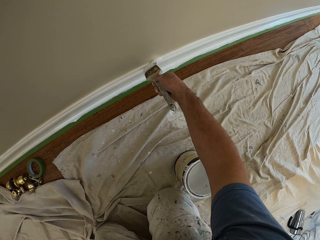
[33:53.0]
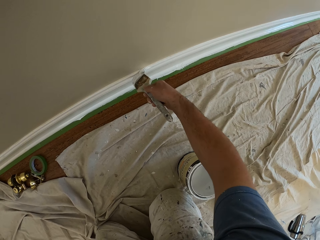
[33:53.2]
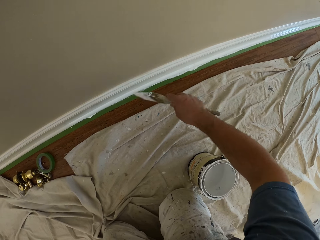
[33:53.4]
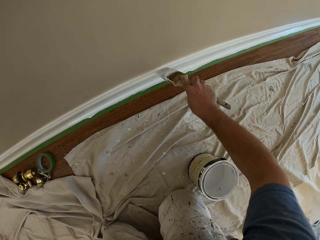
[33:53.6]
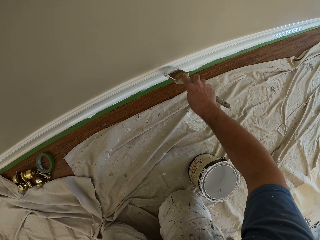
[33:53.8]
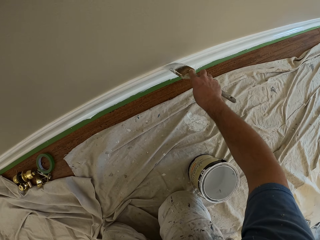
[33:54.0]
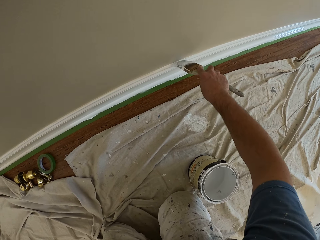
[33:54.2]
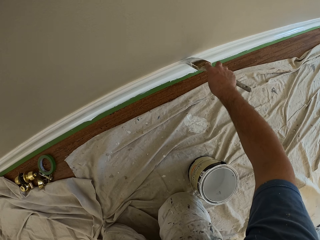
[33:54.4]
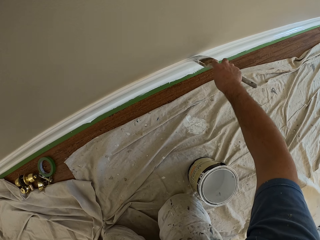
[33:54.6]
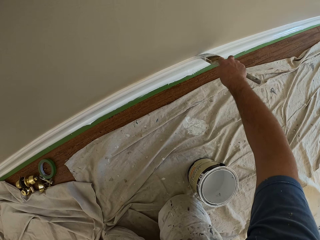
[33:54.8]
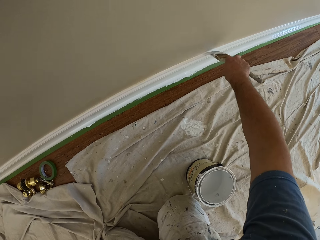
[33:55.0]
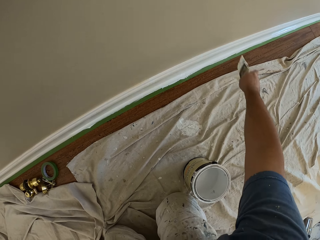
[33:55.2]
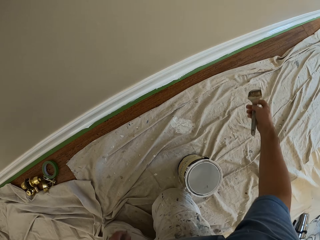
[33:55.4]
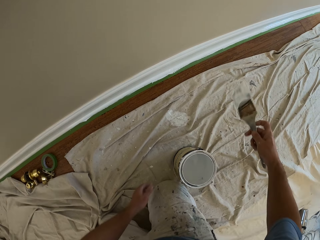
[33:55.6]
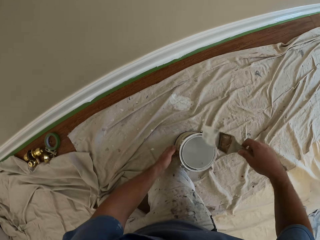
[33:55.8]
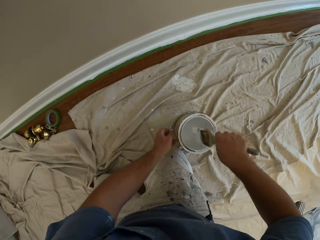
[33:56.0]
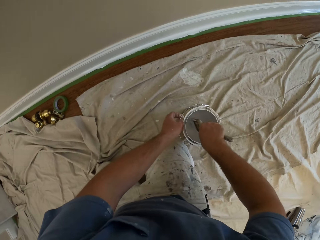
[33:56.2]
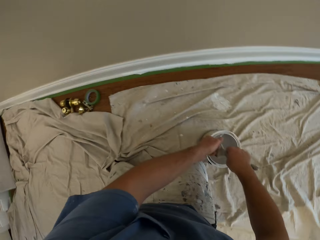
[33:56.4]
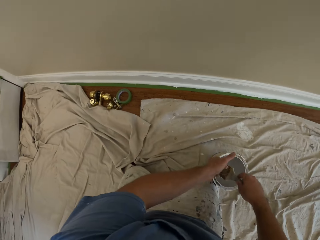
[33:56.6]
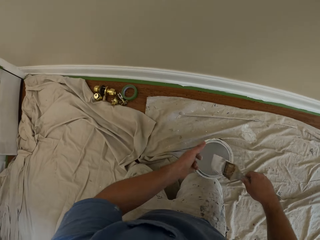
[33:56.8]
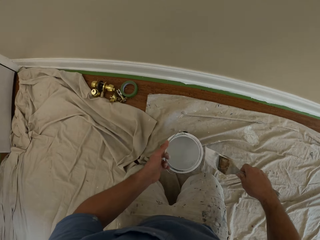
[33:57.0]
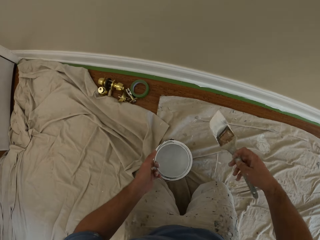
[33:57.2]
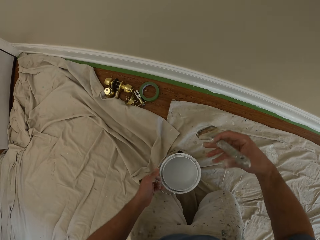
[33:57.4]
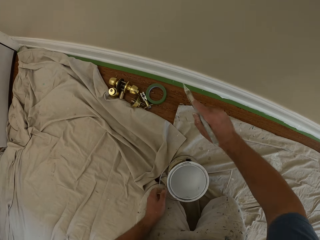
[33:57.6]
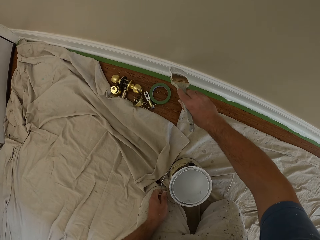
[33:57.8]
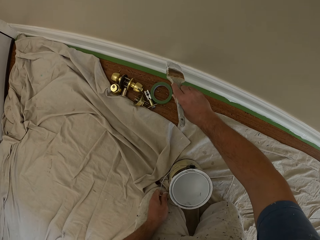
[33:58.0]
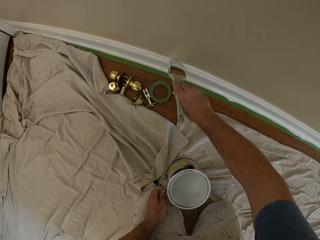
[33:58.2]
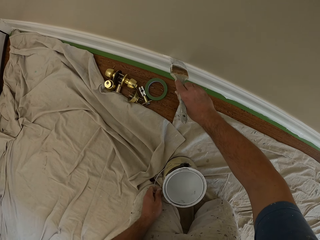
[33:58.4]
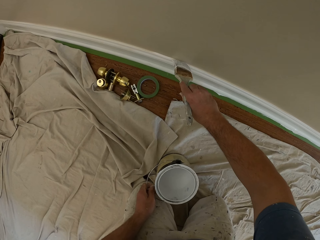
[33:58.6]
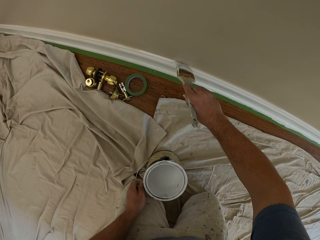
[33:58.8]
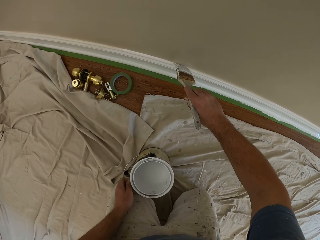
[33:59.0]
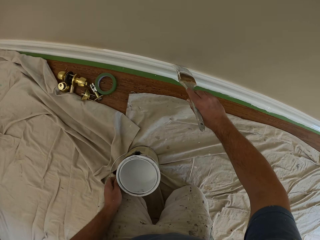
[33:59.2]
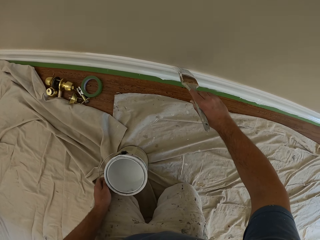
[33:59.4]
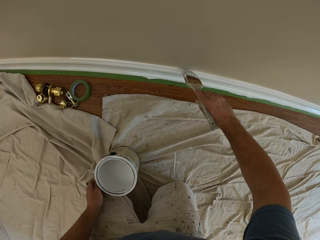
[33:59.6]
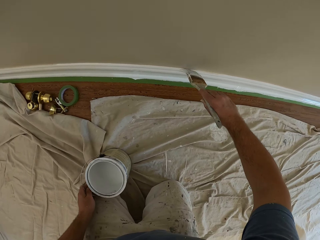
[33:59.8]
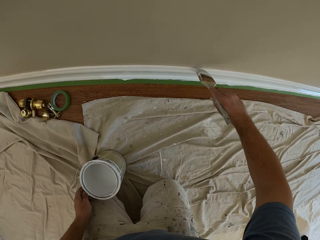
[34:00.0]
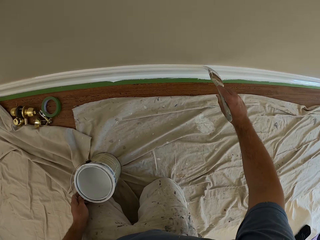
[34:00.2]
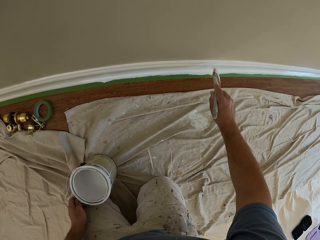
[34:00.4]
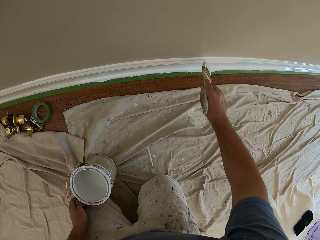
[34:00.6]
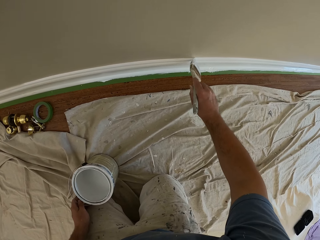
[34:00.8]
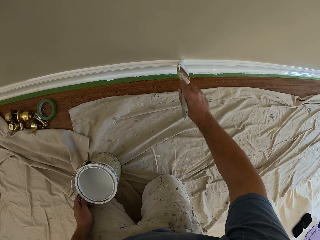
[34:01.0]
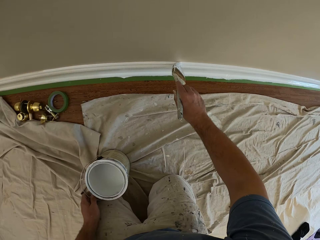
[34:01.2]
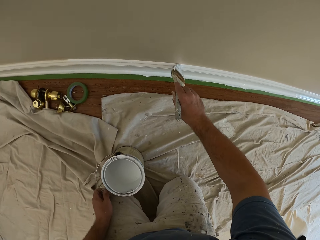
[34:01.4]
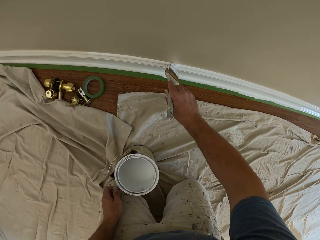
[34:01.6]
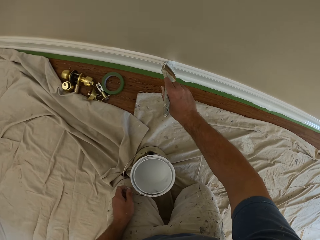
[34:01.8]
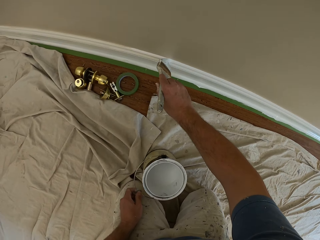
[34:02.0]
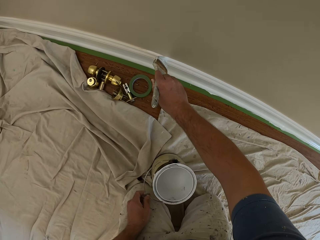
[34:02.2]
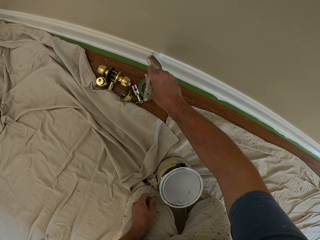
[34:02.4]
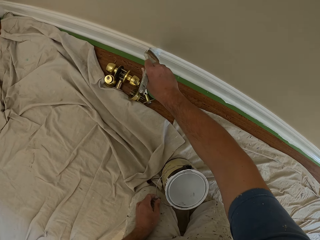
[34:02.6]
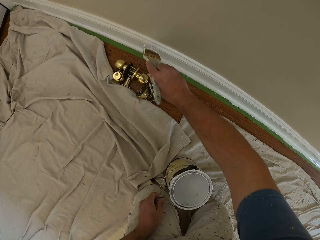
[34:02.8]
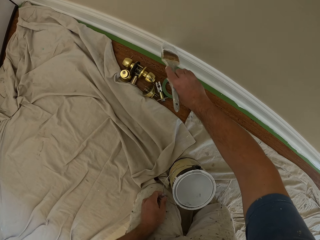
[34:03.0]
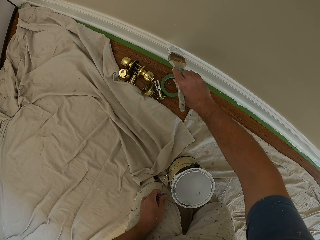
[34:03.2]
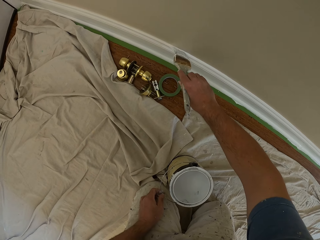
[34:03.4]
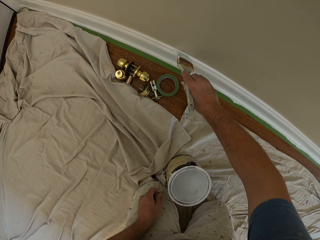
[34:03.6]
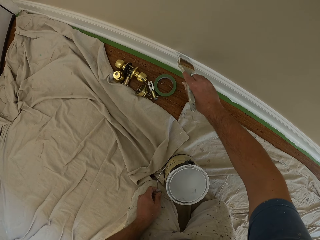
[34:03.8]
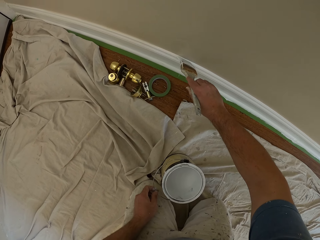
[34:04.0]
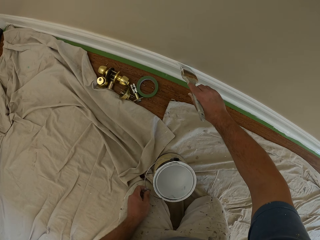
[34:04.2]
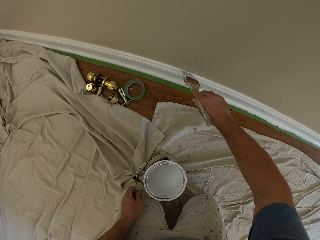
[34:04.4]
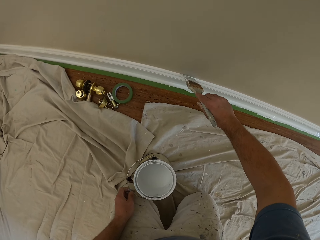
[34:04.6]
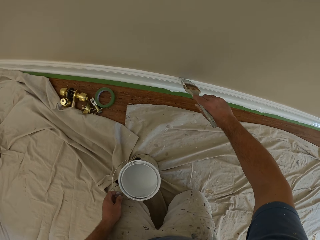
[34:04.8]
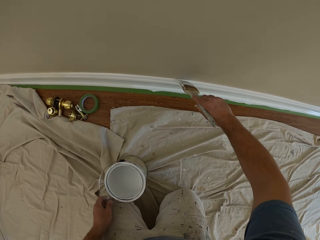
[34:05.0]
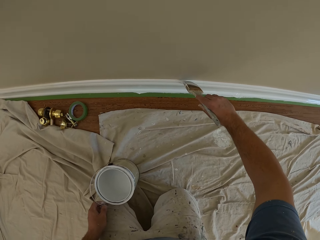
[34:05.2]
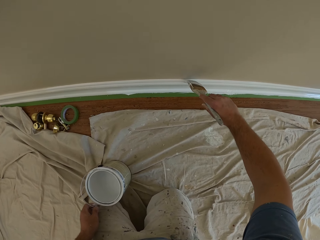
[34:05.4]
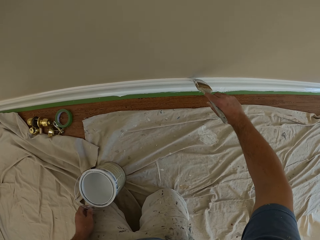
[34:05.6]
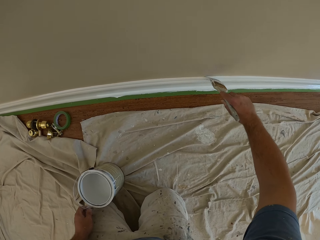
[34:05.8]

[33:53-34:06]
The camera wearer paints a baseboard. They move the paint can, touch the paint can, and dip the brush into the paint can. They pick up the paint can and place the paint can on the floor. They paint the edge of the skirting of the wall with the brush. They paint the baseboard. They paint the baseboard again.

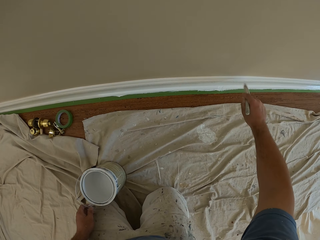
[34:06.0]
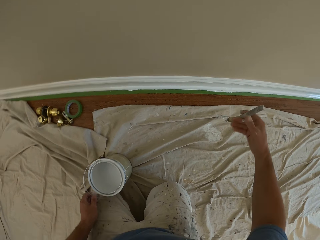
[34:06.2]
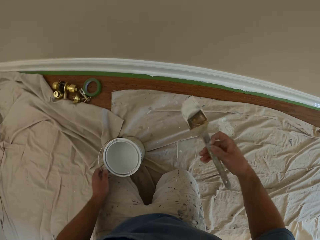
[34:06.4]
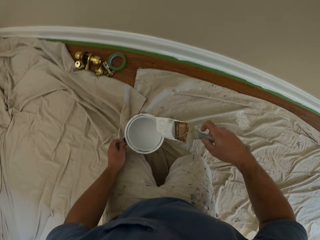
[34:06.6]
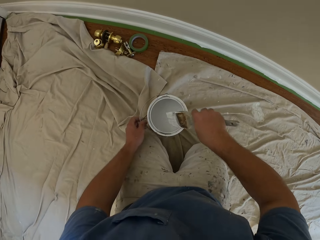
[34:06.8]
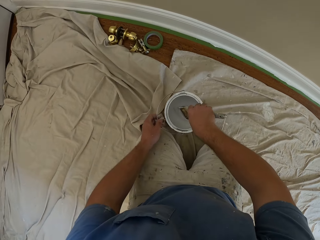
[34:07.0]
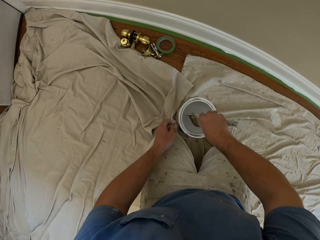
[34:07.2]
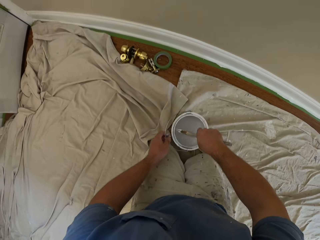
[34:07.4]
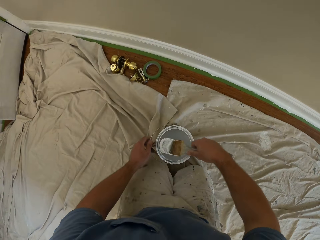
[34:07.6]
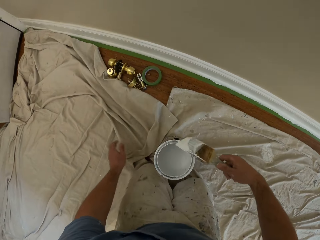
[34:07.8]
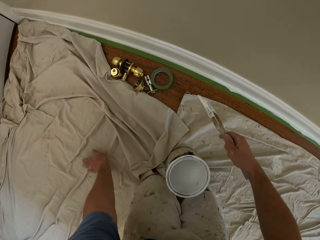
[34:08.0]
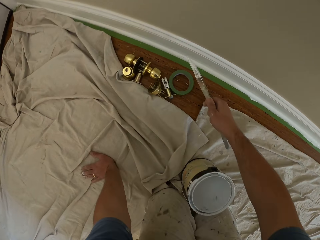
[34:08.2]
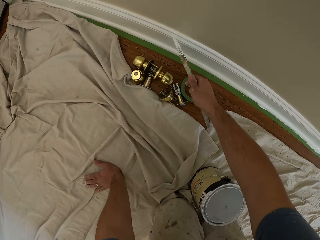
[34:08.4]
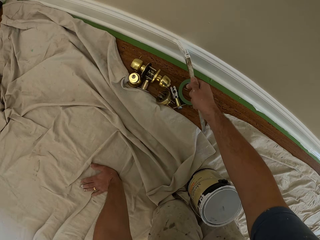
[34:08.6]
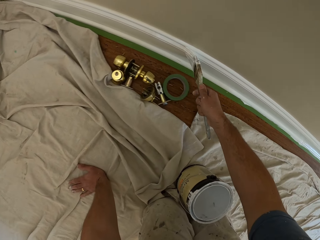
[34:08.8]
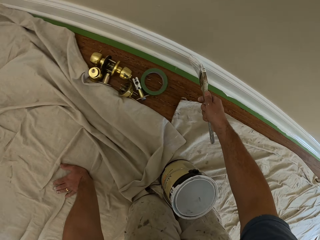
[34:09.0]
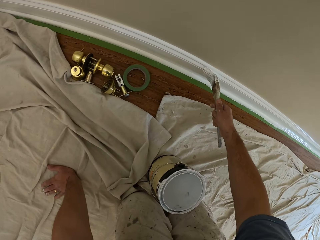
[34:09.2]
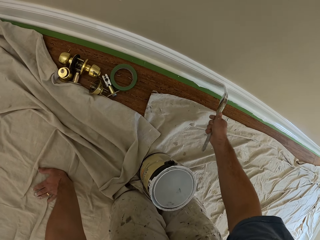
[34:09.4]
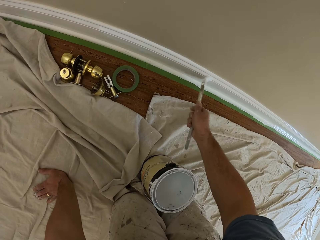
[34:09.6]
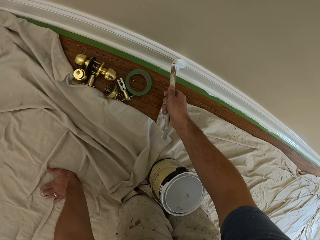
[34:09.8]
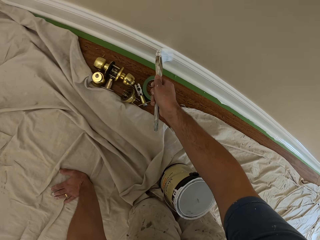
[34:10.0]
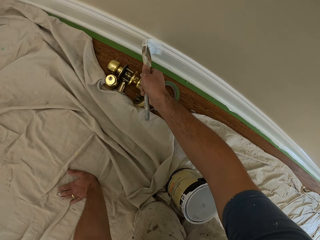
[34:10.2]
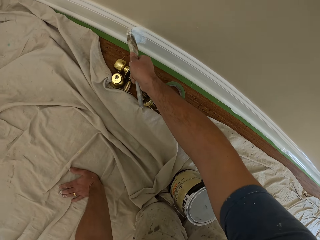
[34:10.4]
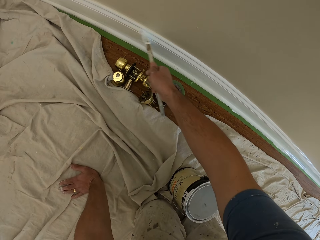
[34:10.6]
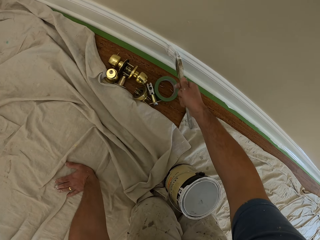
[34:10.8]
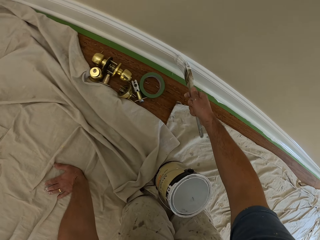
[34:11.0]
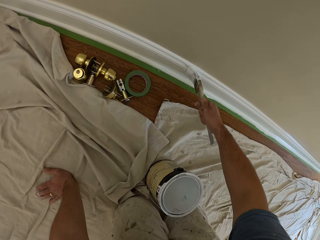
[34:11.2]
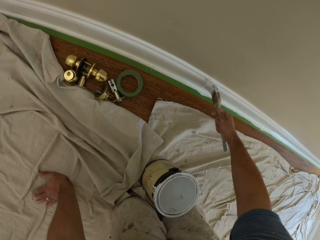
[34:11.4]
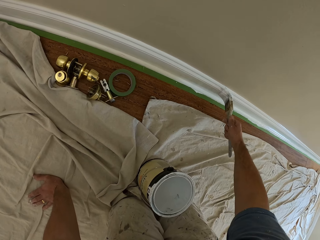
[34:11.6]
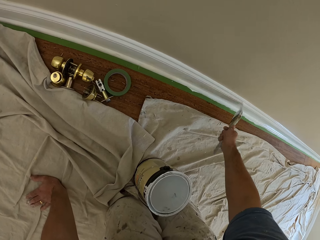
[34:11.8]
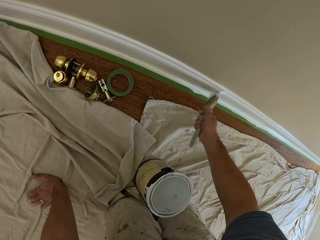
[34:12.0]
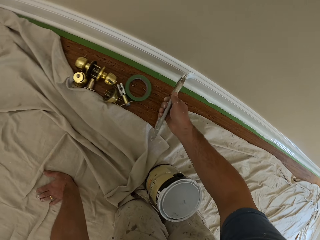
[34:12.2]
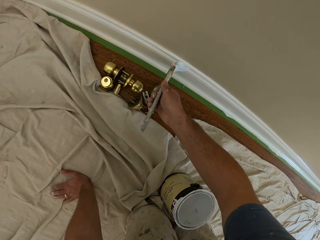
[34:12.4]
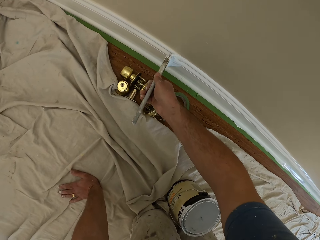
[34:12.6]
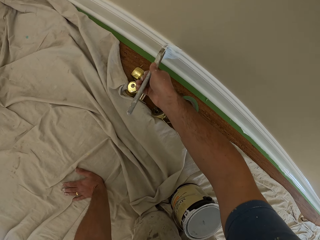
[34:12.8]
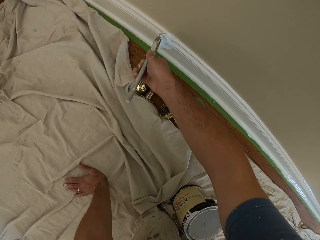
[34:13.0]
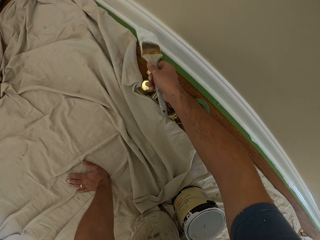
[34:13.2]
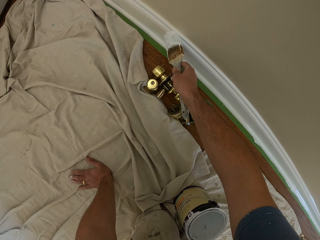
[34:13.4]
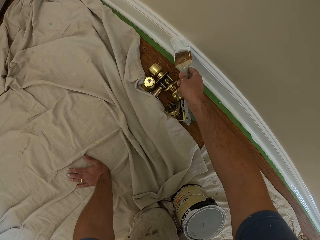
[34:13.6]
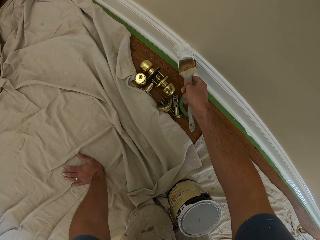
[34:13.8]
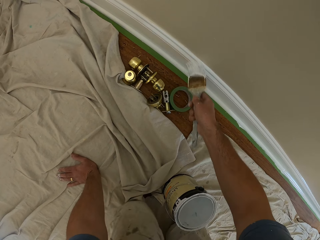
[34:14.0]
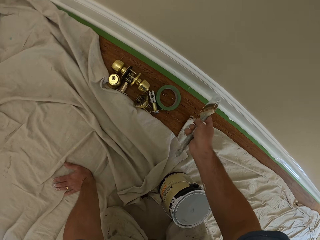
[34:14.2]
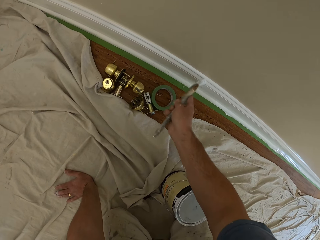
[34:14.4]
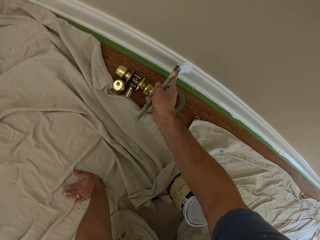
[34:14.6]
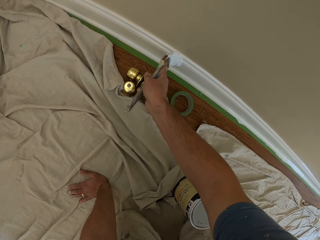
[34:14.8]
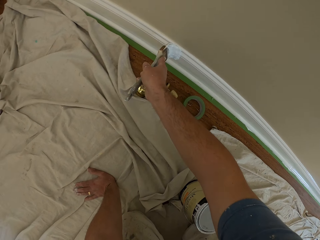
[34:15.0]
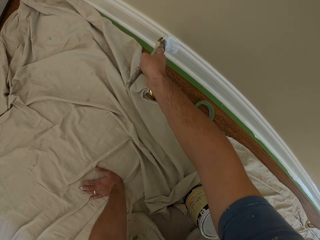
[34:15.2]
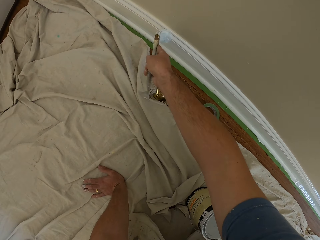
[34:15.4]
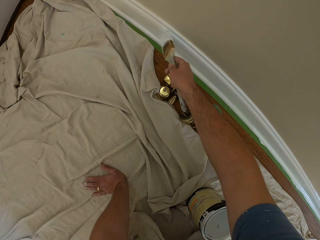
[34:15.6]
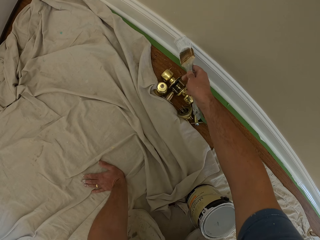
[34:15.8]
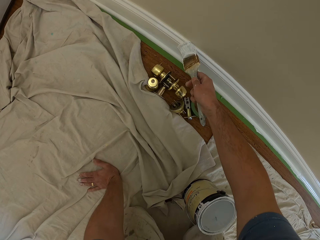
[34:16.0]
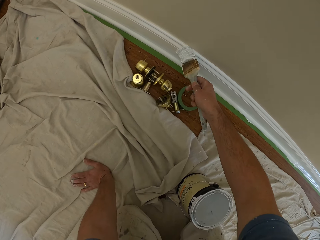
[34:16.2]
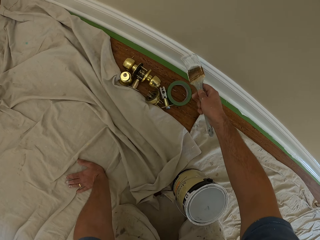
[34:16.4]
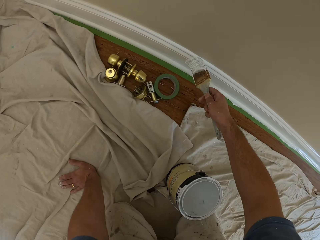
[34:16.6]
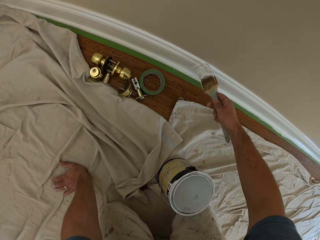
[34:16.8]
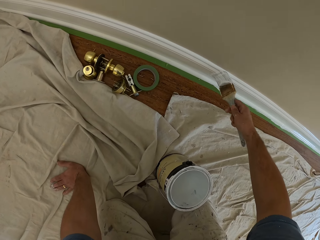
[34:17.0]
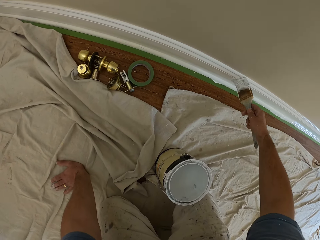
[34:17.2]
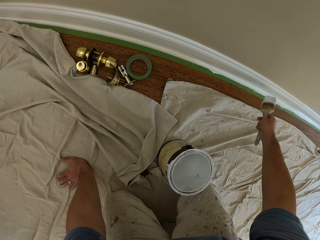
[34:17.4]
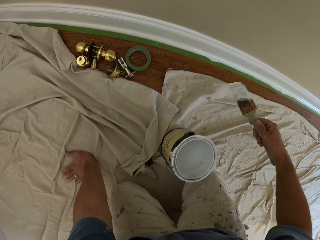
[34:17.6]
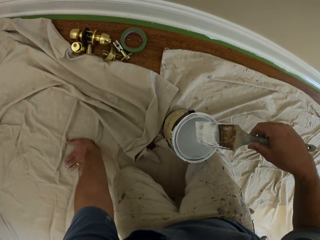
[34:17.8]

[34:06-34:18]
The camera wearer dips the brush into the paint can. He rests his left hand on the tarpaulin on the floor. He paints the edge of the skirting of the wall with the brush. He paints a baseboard repeatedly.
